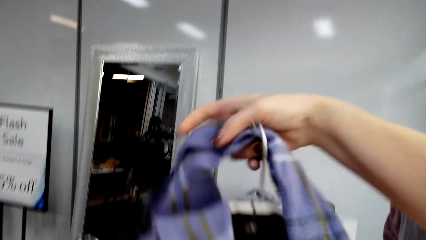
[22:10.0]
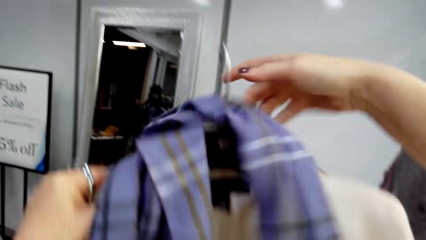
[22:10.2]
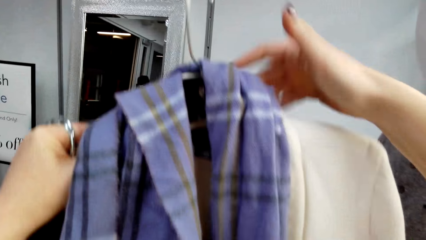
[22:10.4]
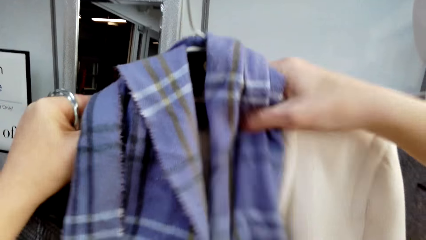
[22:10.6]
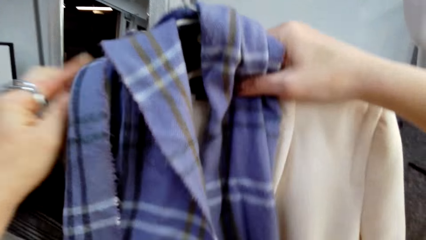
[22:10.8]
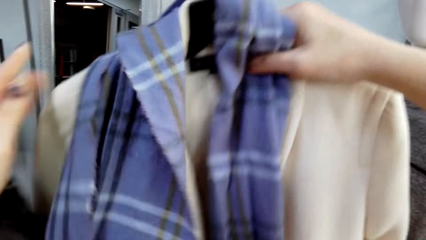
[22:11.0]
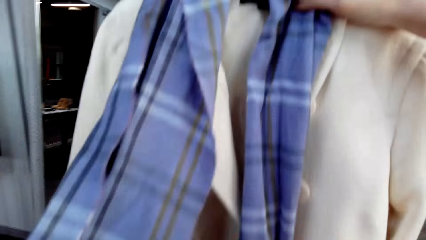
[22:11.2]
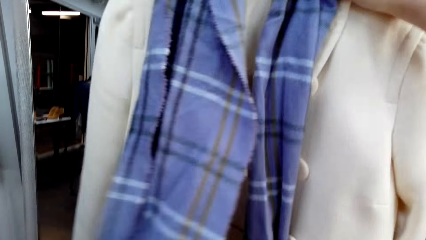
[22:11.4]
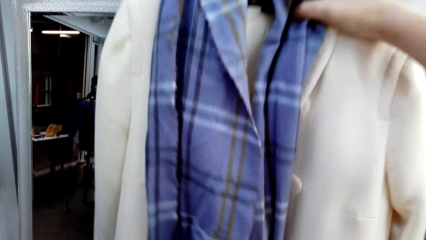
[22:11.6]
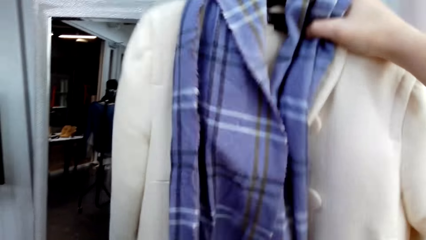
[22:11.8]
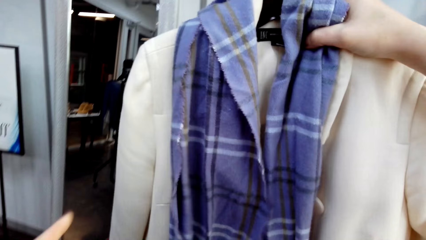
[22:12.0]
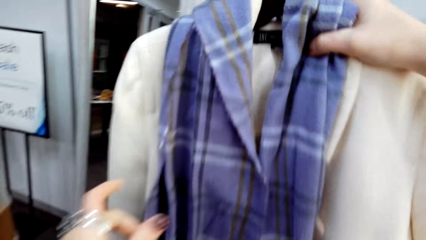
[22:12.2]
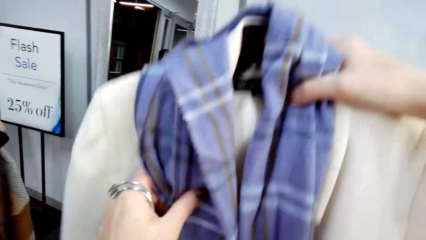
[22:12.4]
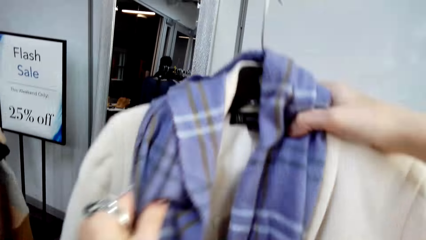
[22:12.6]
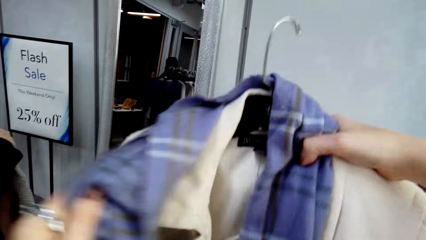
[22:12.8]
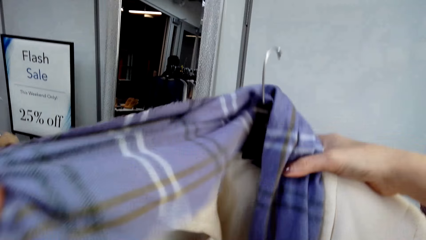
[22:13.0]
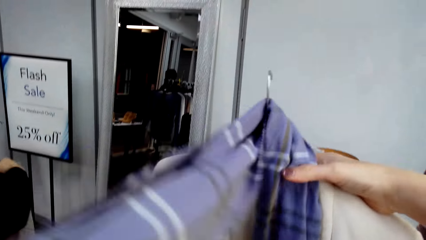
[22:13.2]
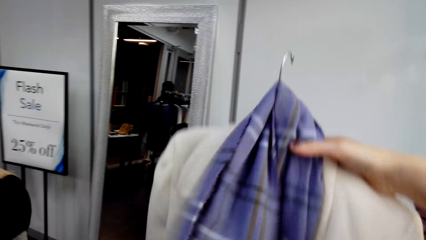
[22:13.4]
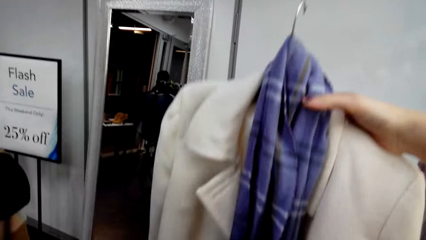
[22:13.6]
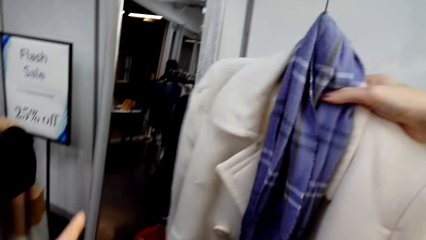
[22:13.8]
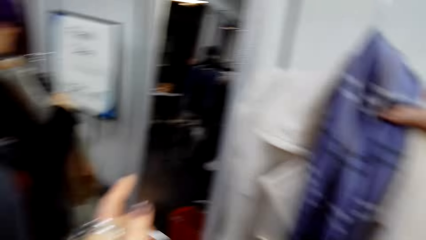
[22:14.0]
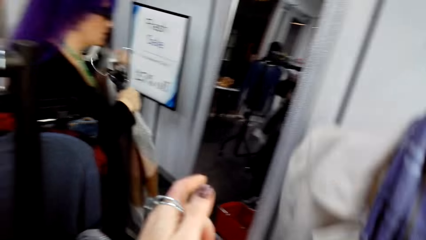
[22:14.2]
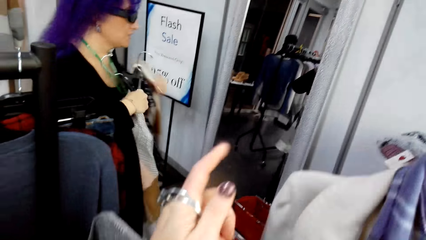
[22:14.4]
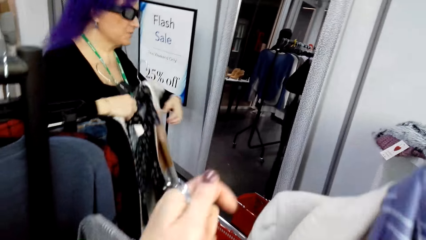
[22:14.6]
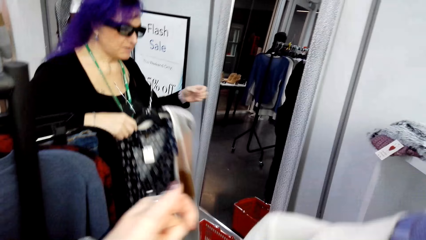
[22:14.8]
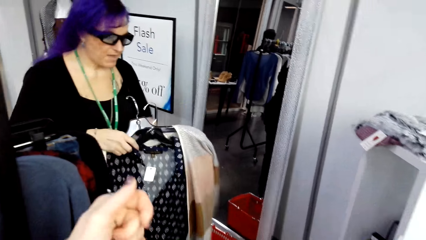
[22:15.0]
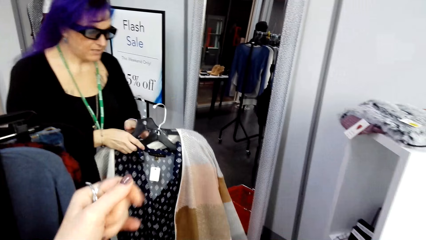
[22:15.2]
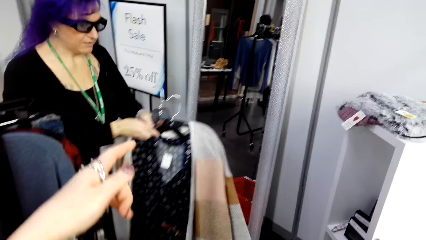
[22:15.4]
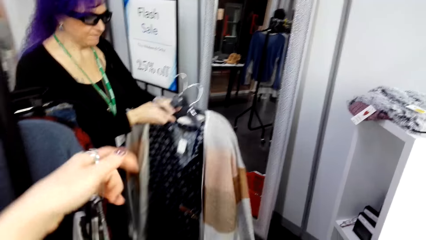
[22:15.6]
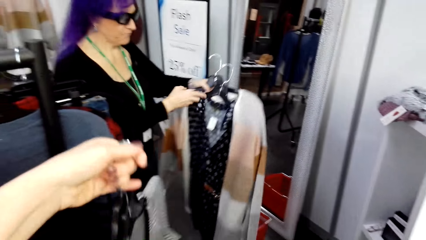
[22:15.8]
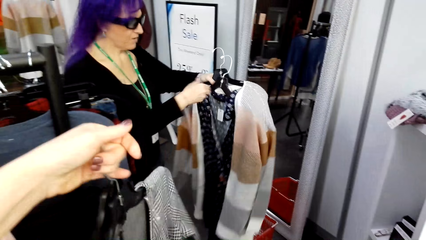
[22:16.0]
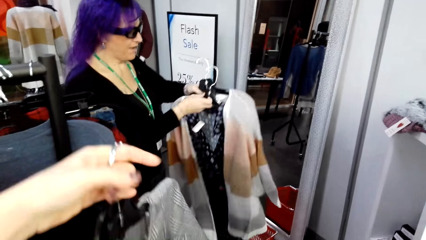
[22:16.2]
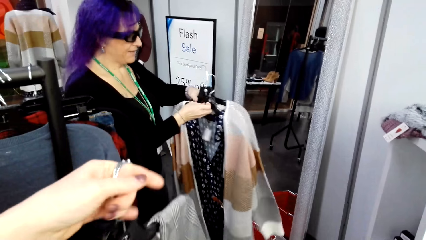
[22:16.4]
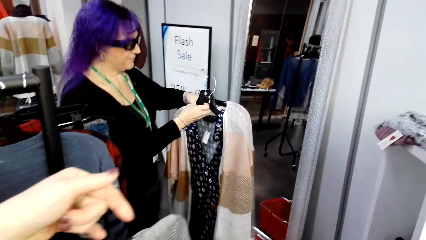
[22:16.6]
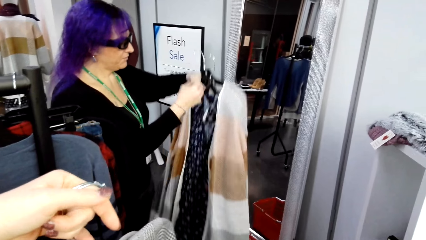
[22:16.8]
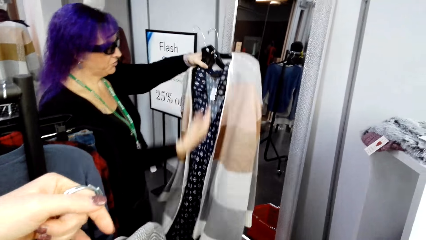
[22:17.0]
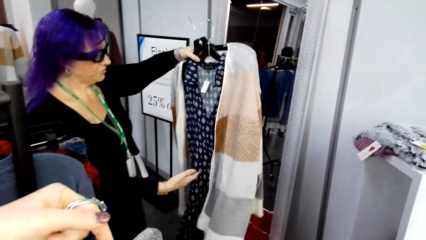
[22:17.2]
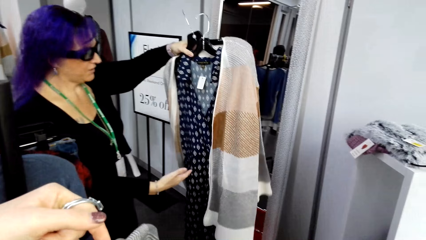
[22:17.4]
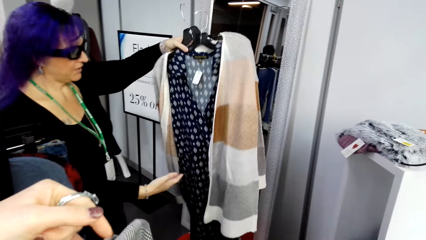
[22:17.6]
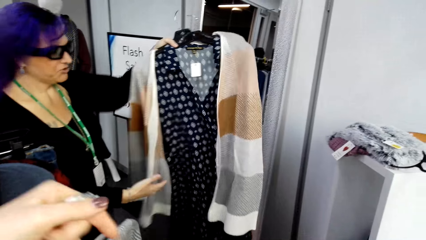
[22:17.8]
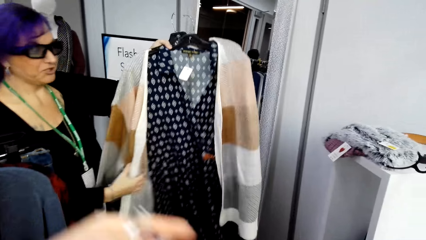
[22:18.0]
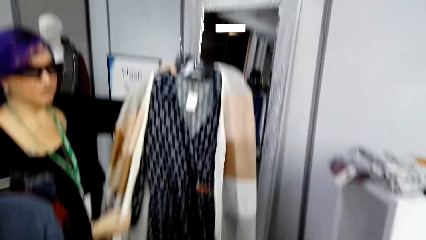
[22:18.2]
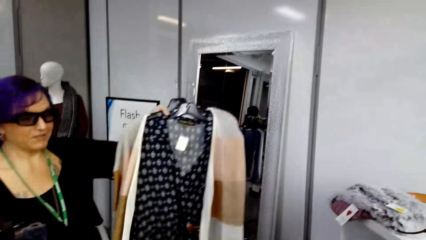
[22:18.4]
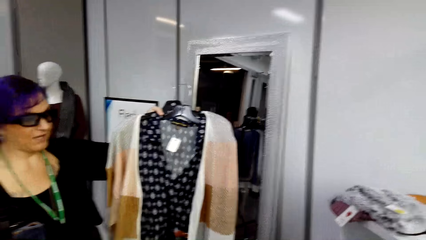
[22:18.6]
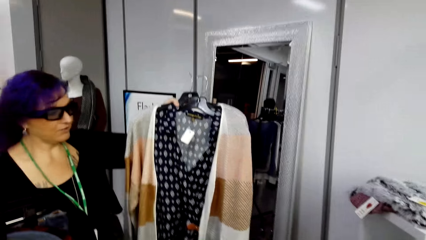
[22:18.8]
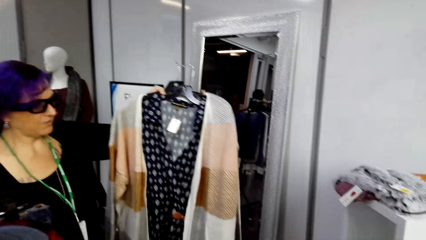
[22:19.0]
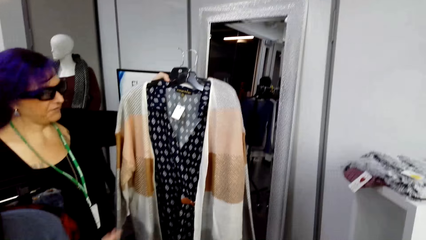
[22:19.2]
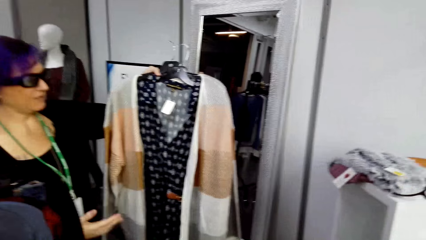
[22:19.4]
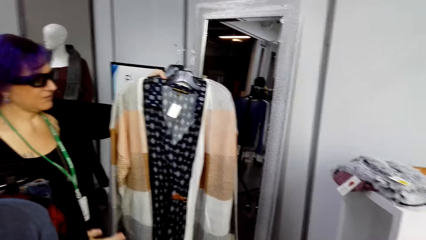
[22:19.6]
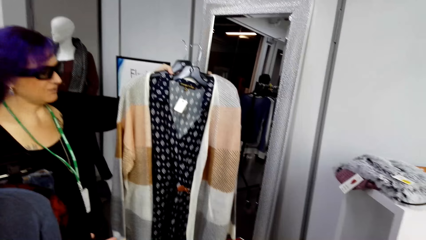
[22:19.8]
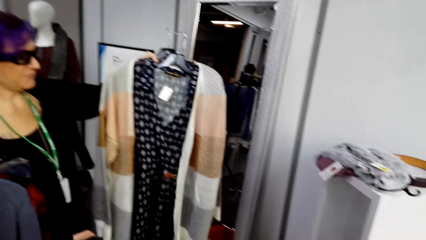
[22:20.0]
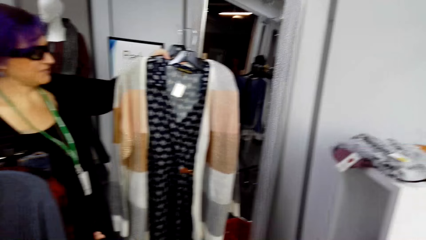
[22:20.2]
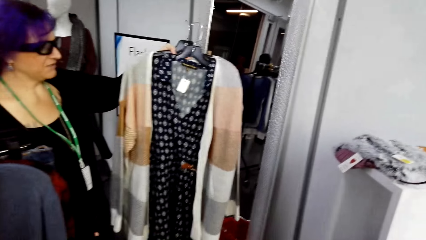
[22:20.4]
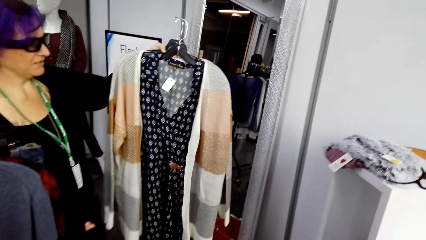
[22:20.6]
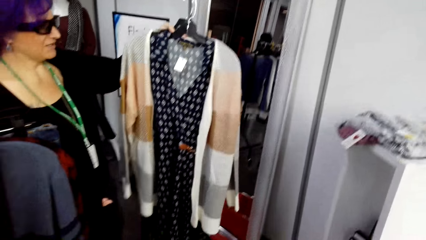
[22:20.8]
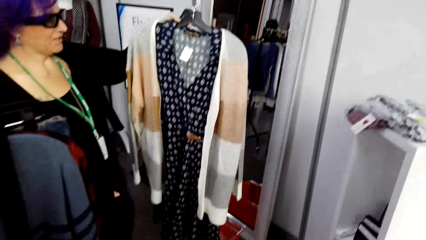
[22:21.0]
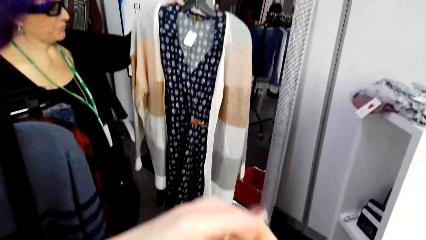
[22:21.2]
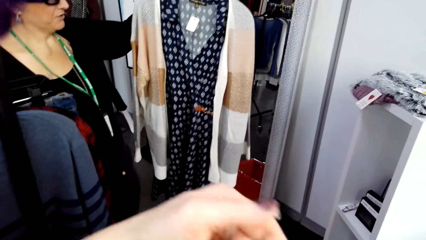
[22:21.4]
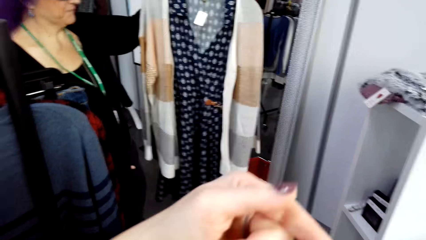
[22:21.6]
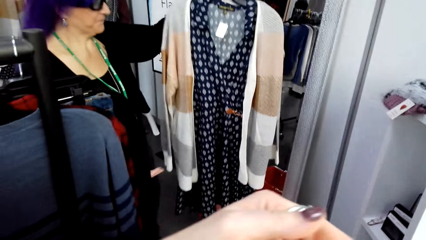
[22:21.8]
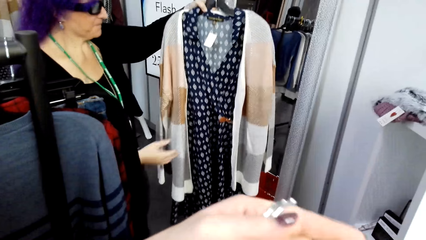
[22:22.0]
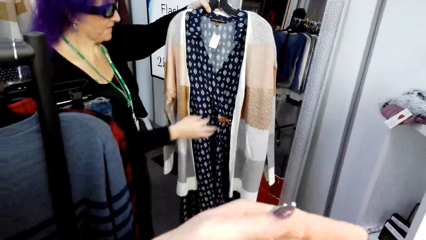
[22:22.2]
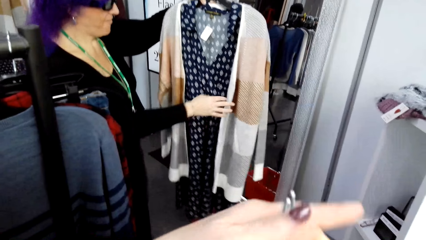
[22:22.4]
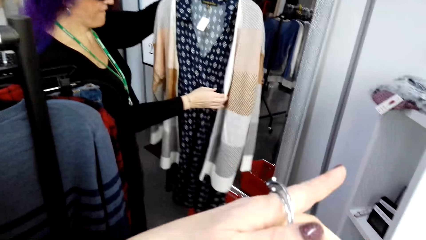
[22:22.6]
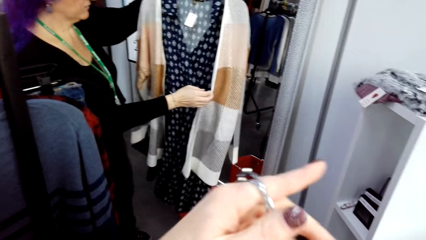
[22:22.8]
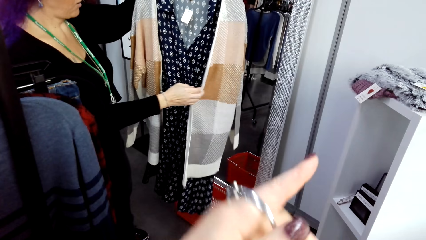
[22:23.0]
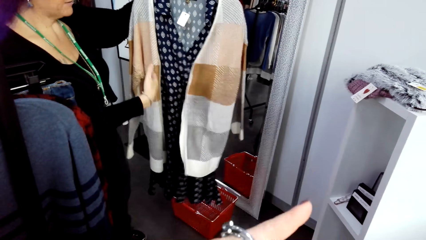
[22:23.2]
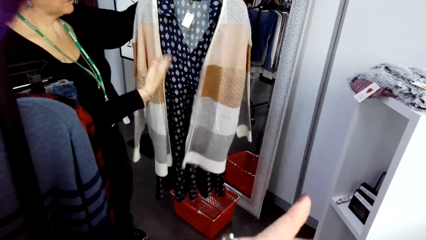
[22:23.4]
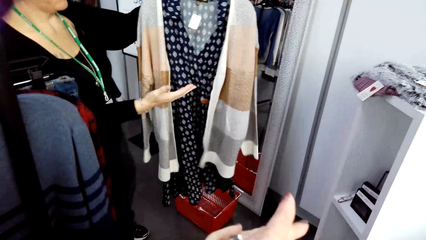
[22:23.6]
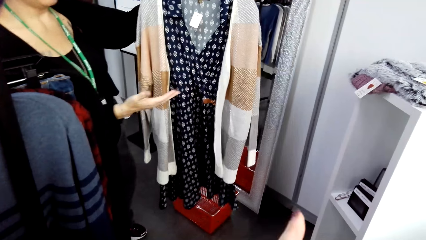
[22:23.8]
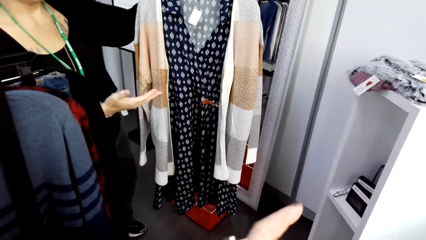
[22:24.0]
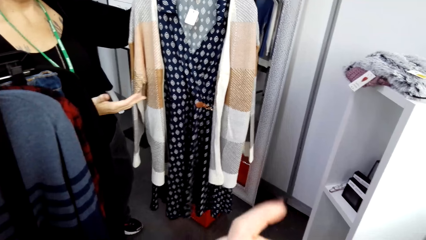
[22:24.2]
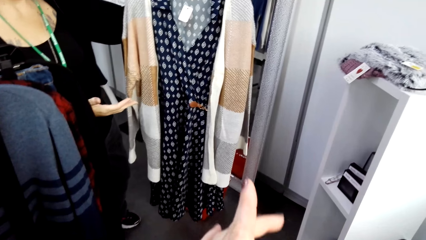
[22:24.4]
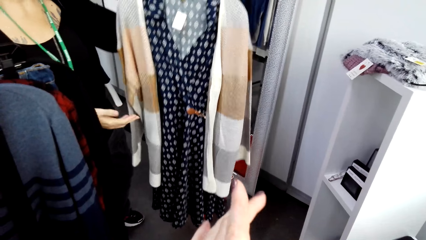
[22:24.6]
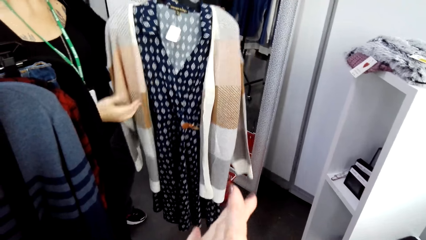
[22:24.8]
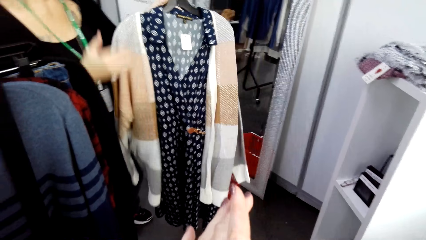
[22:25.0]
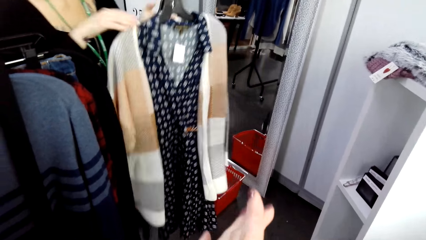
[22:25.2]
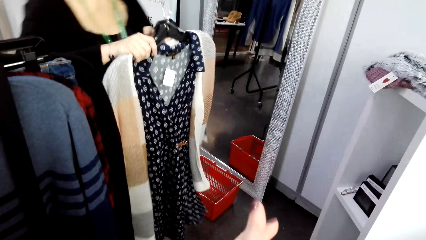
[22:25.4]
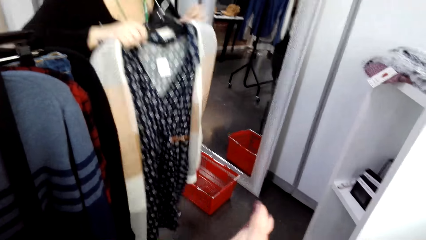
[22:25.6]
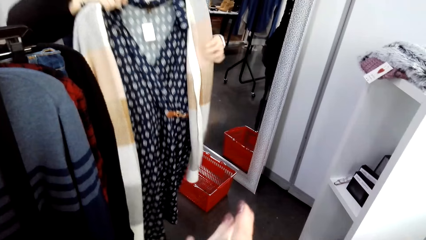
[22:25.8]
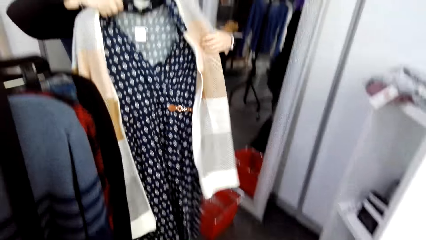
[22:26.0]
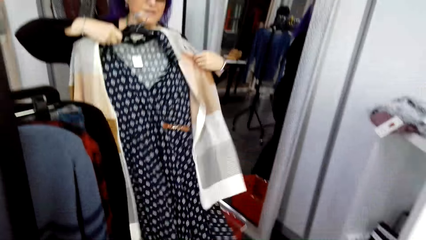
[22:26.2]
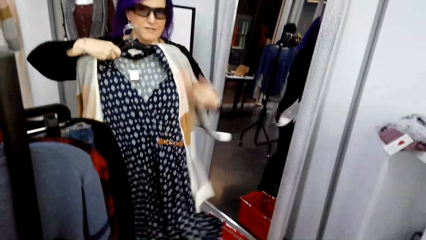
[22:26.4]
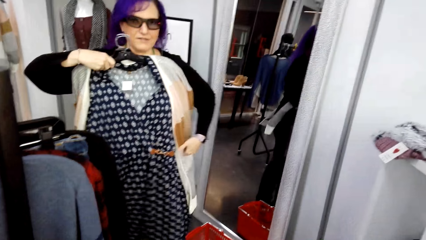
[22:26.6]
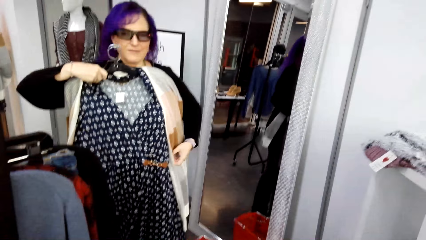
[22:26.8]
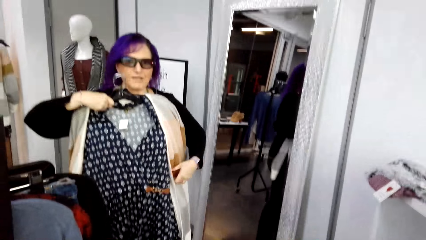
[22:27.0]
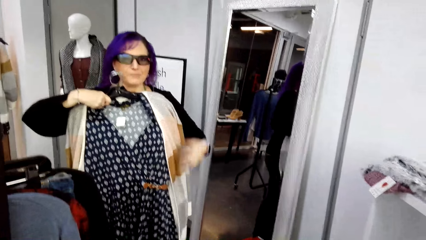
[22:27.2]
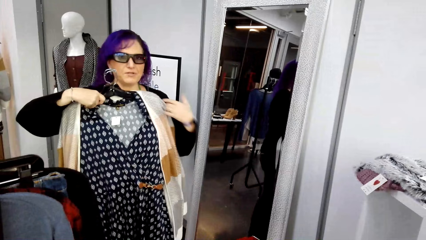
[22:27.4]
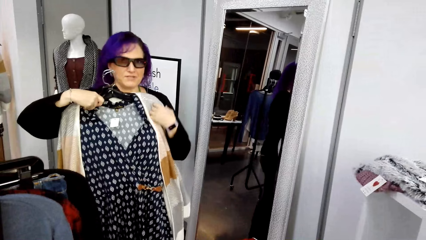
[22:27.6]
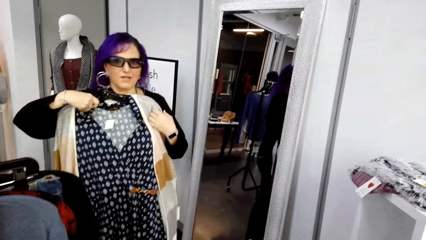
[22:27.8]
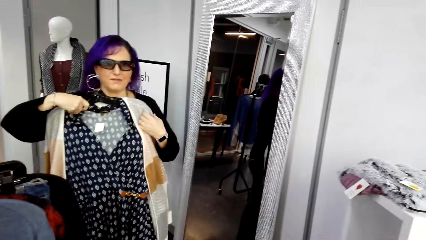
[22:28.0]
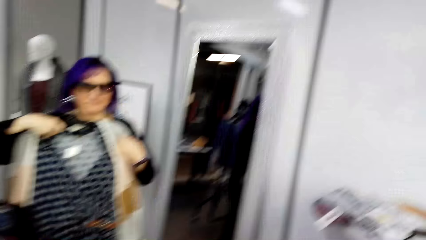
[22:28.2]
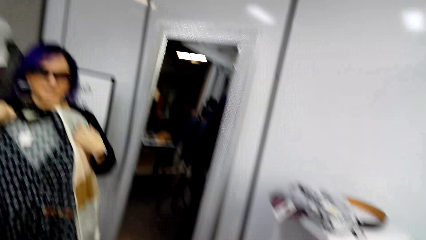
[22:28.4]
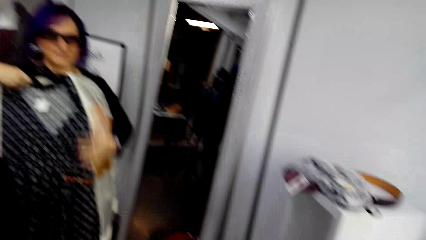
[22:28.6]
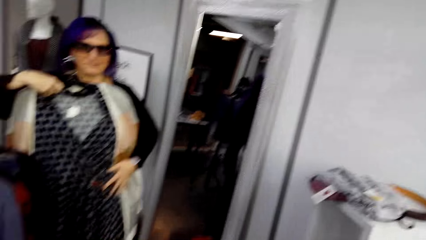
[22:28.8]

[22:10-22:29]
The camera wearer puts the scarf on the hanger. They lift the clothes, look at the scarf, and lower the clothes. A lady talks to the camera wearer. The lady lifts the clothes. The lady talks to the camera wearer. The camera wearer moves a hand. The lady touches on the sweater. The lady examines the clothes. The lady moves a hand. The camera wearer moves a hand. The lady moves the clothe toward the body.
